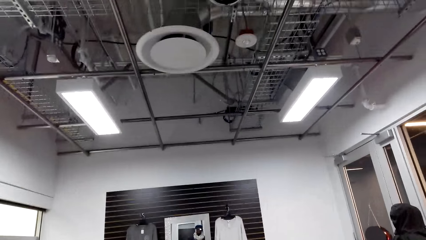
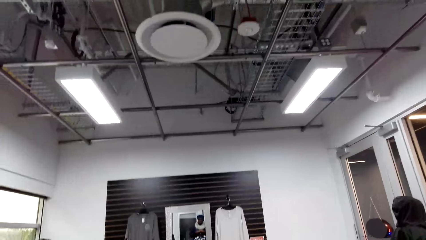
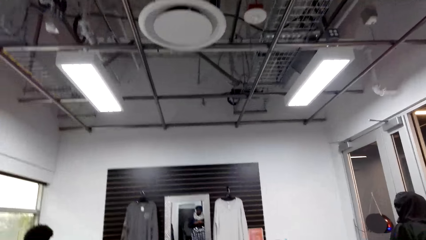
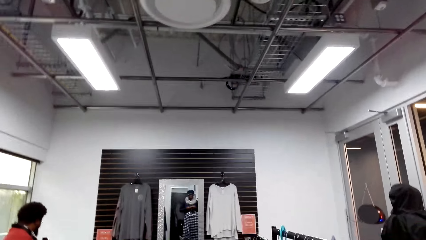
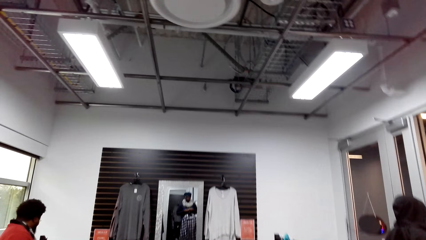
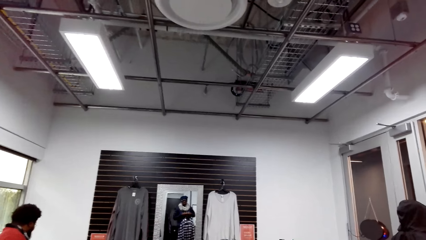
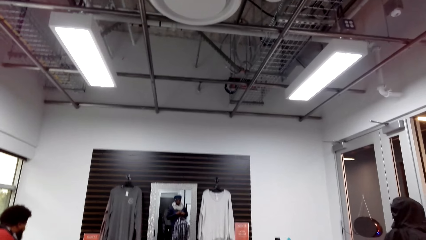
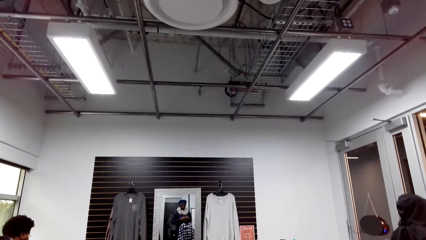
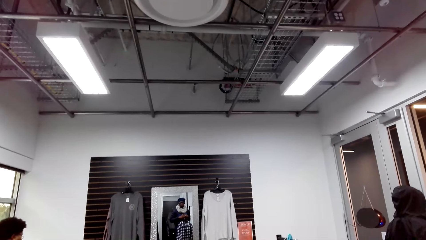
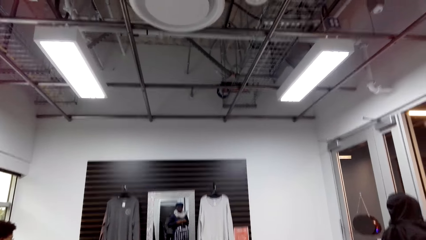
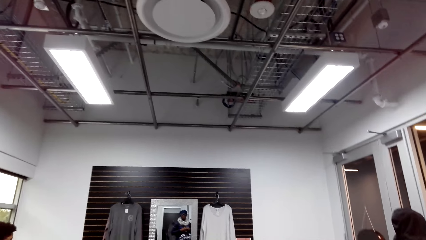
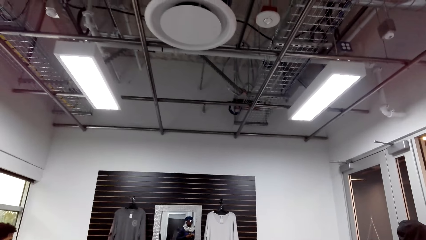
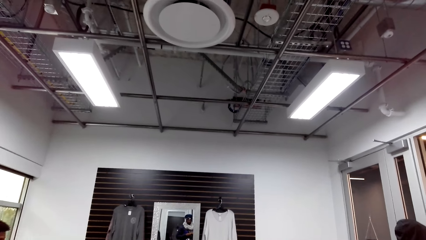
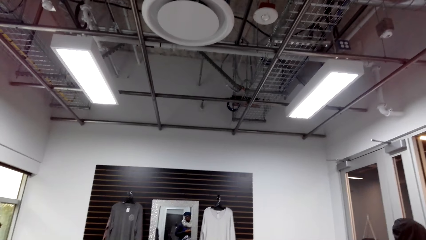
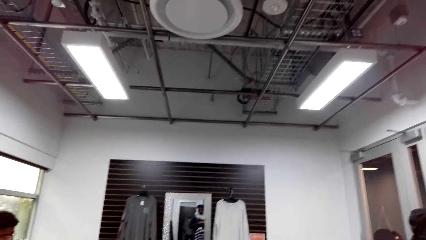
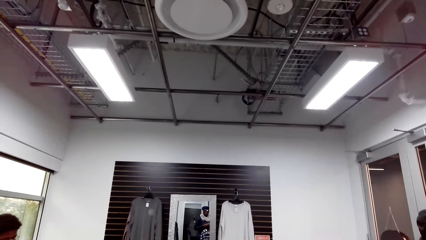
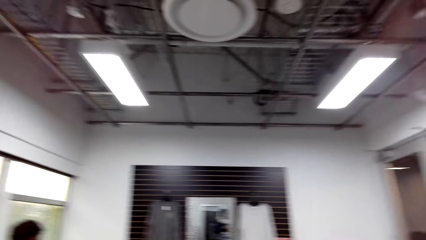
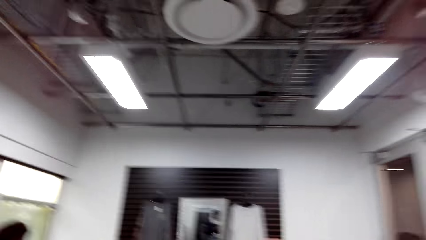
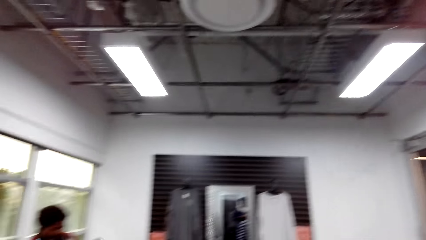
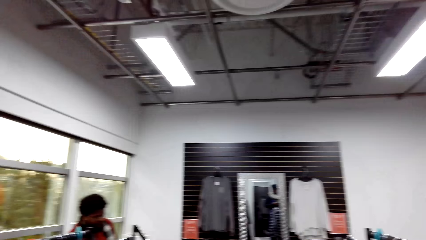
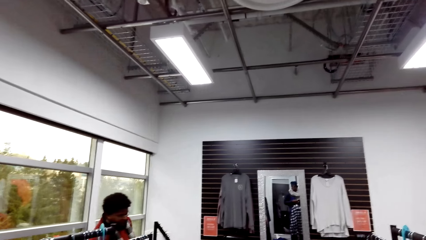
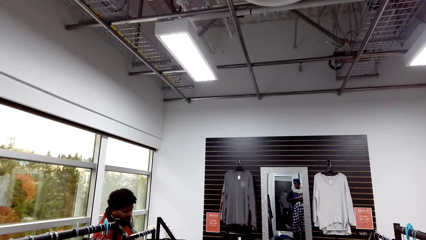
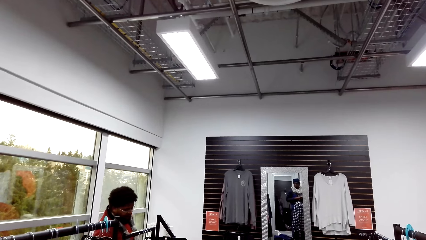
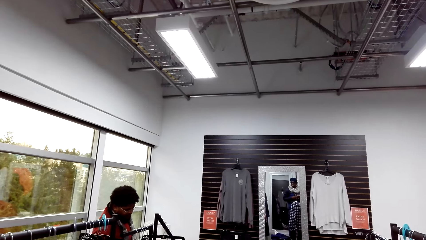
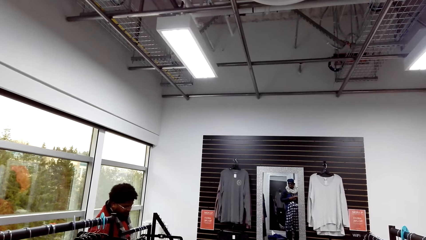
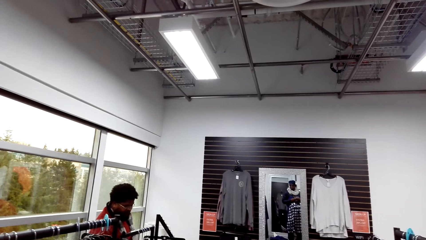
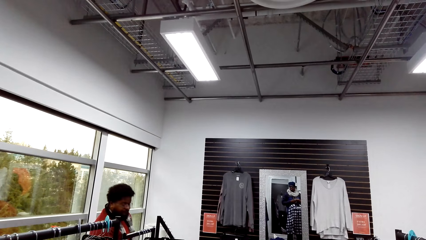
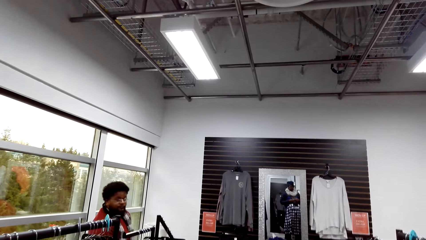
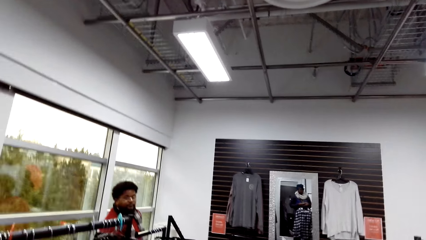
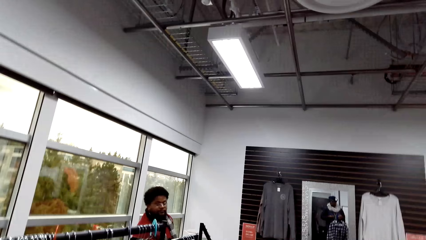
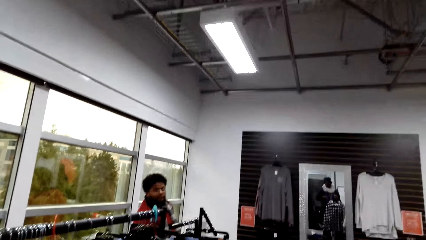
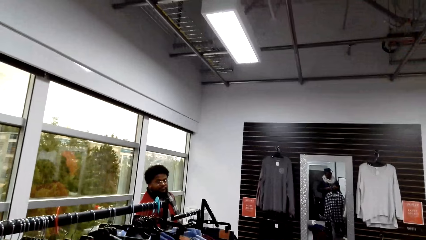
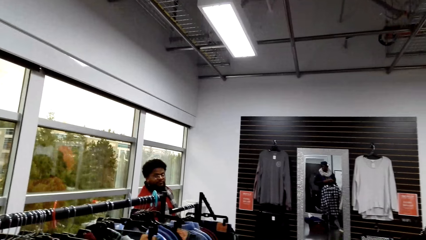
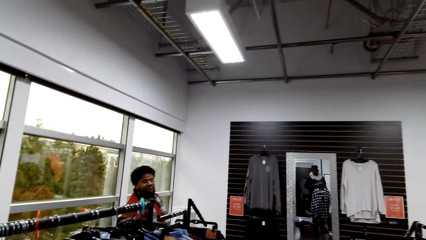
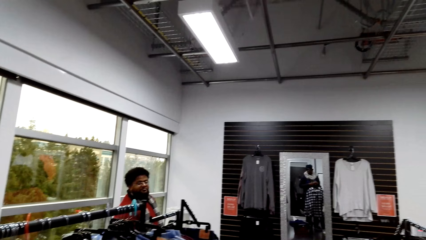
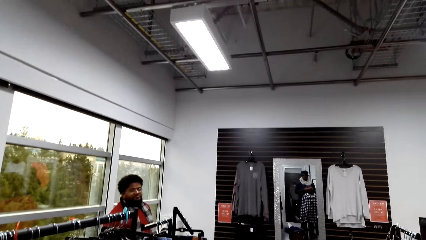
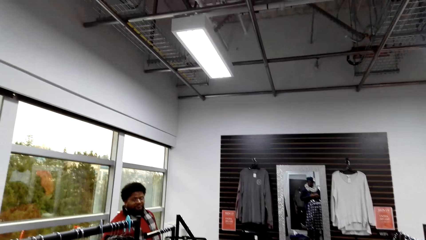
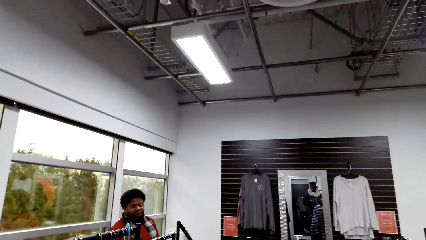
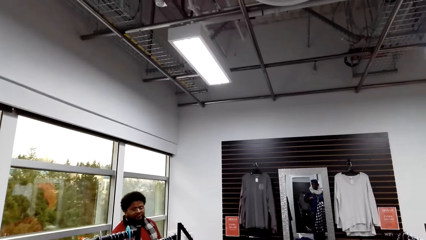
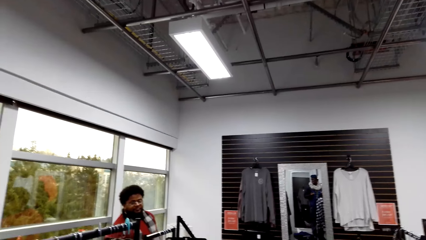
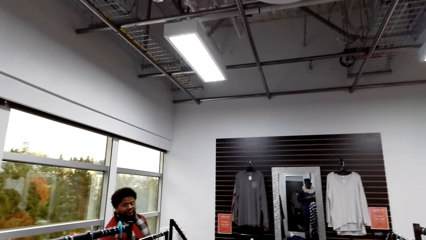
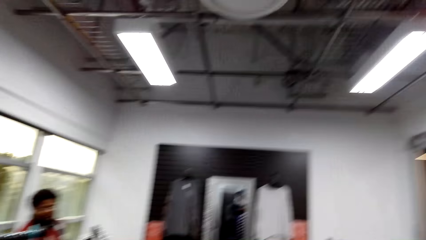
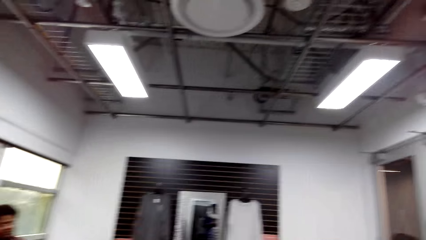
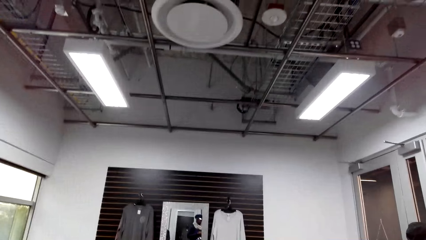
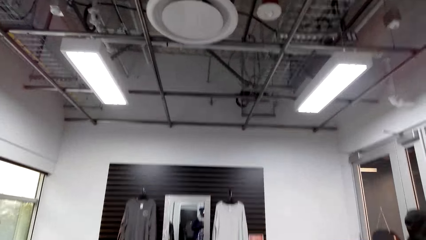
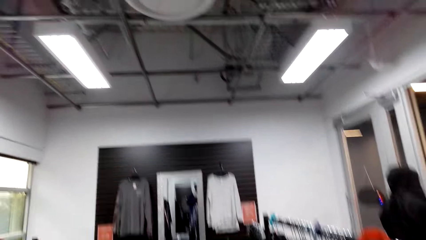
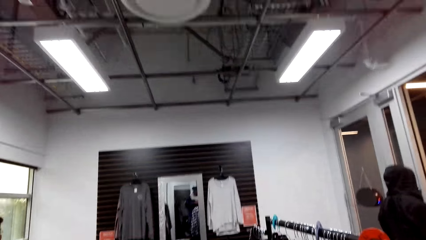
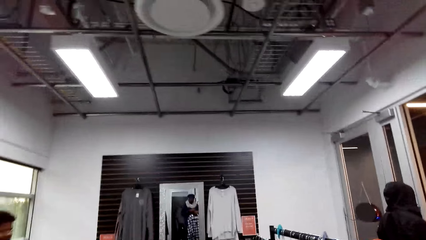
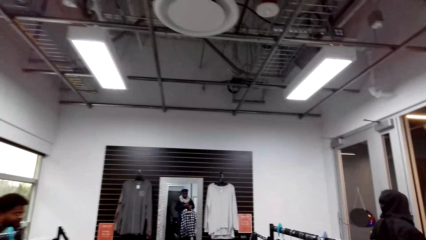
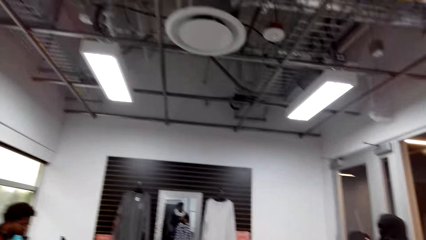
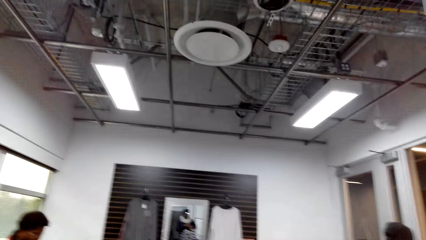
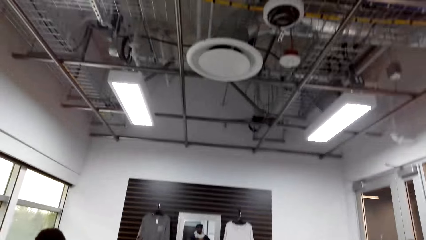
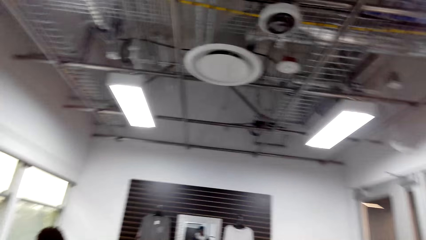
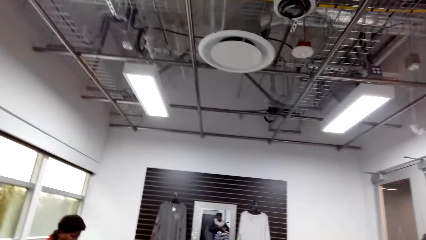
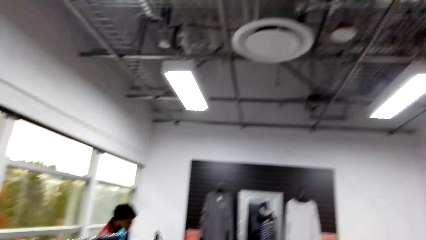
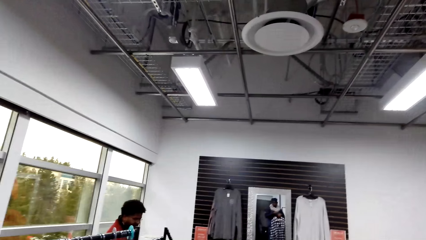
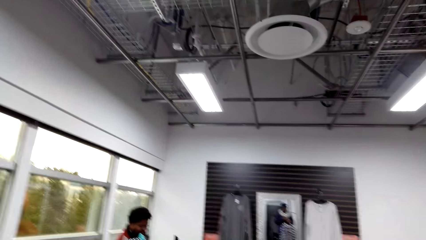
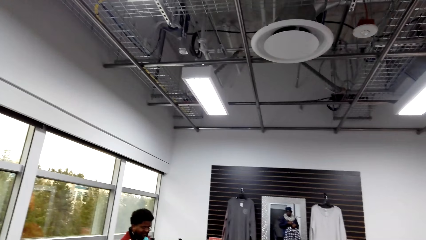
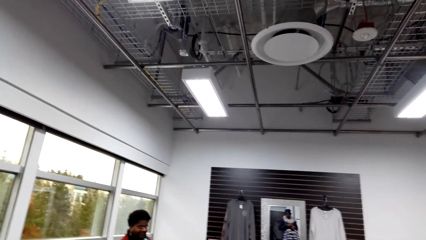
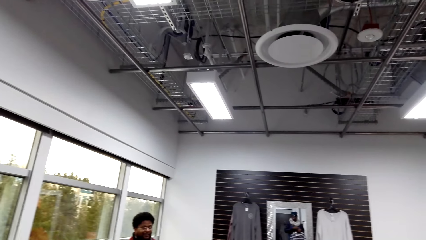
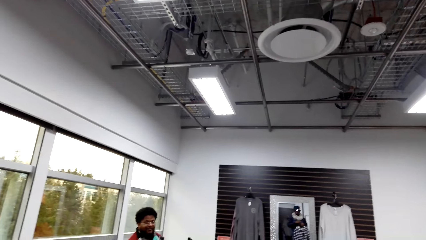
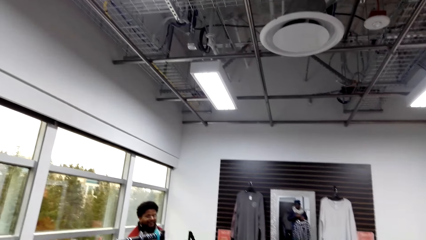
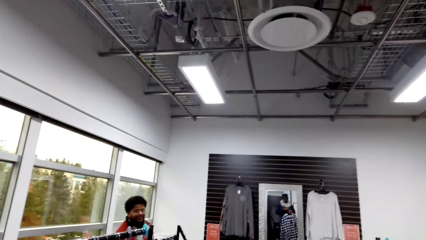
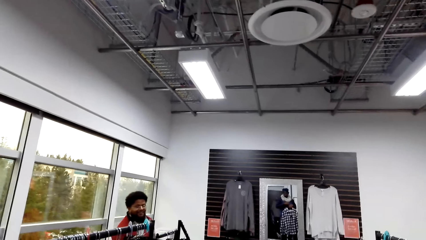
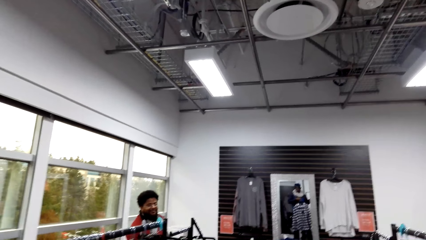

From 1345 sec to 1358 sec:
The camera wearer looks around.

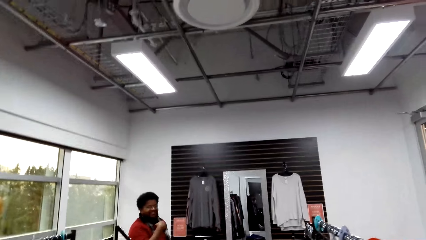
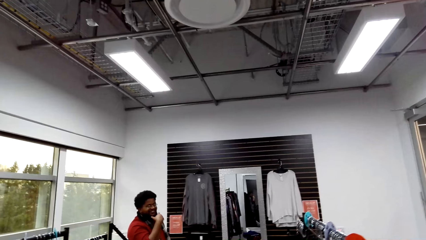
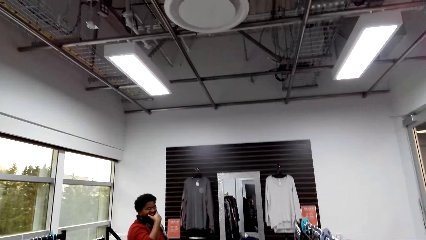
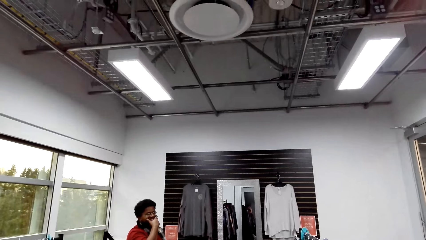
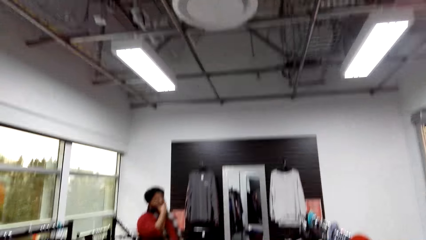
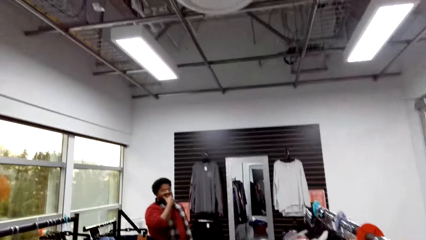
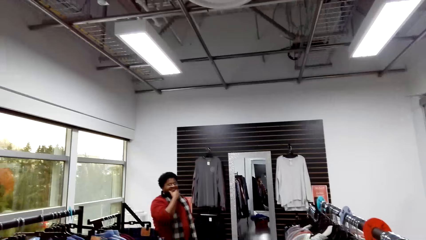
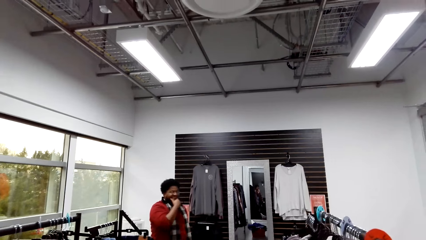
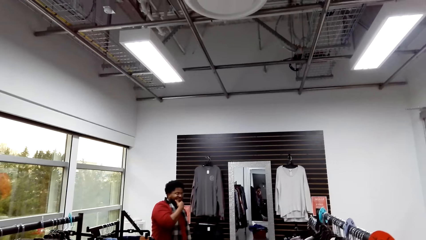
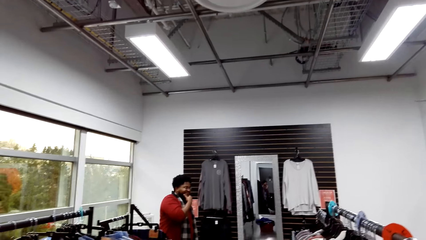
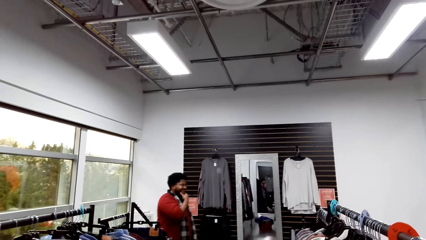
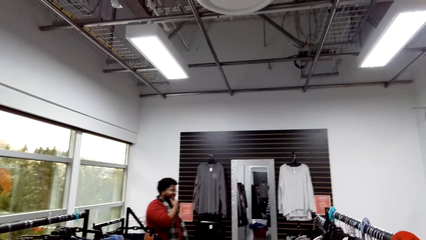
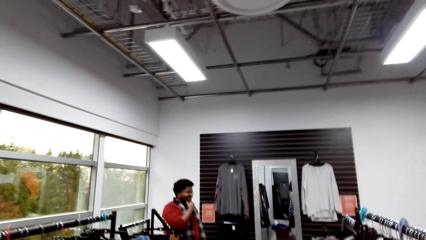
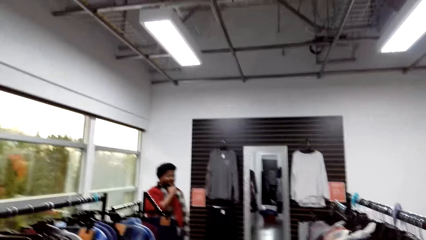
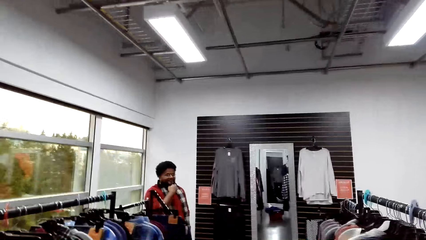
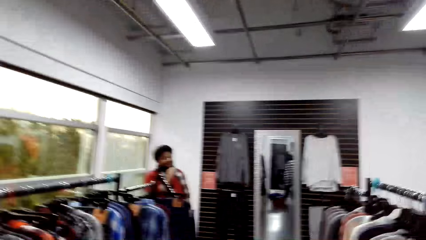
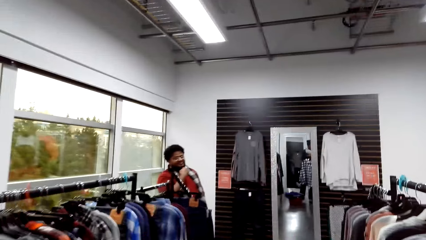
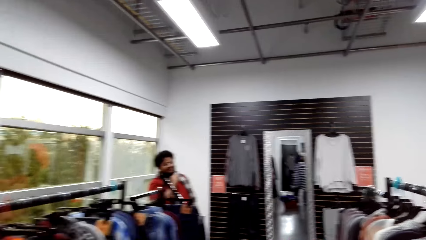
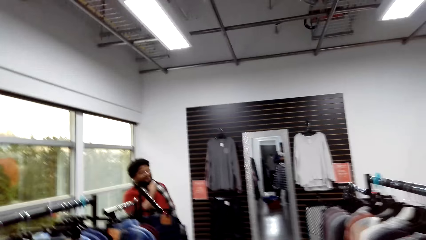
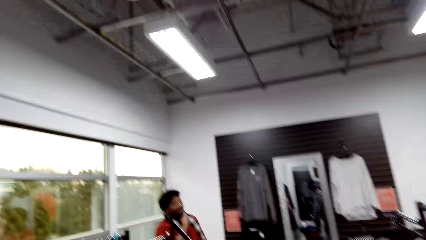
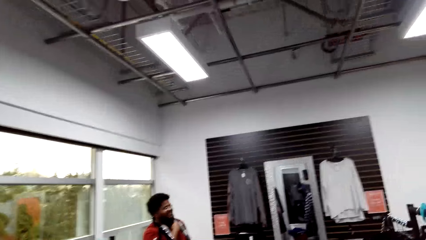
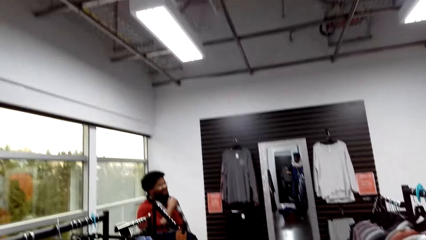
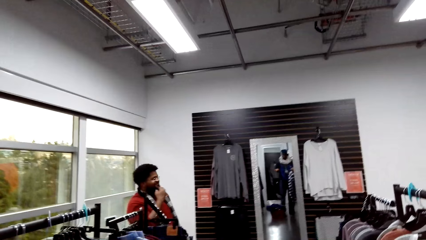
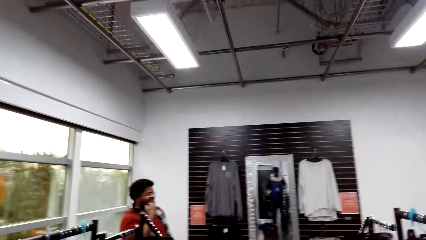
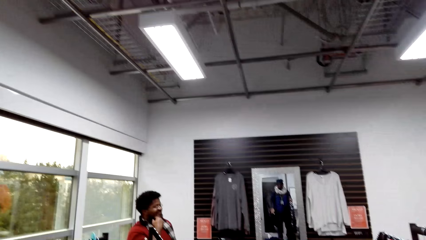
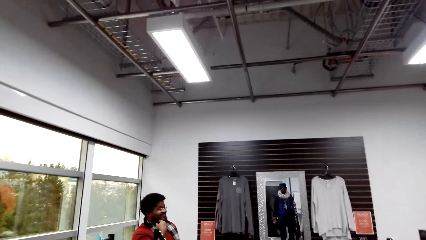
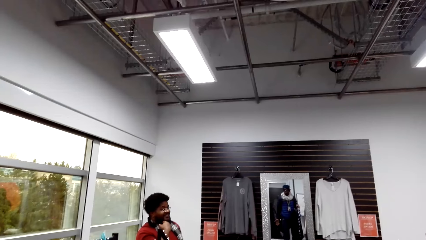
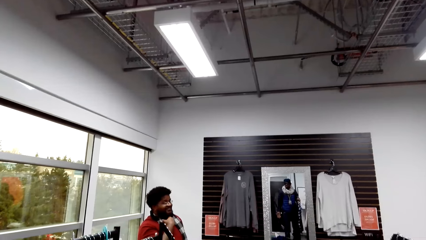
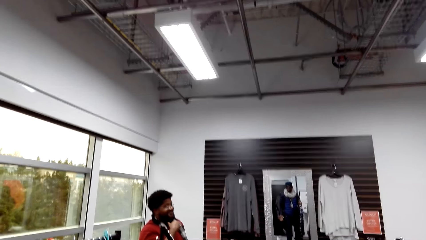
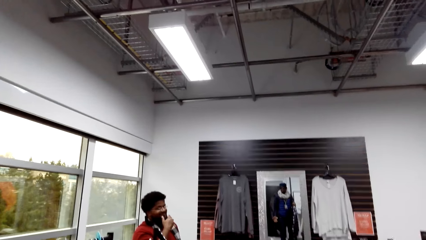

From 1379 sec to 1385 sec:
The man holds his chin.
